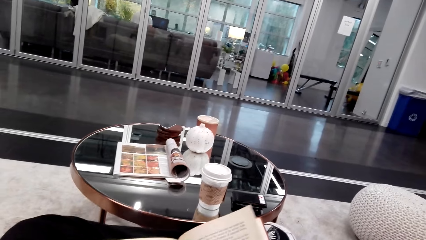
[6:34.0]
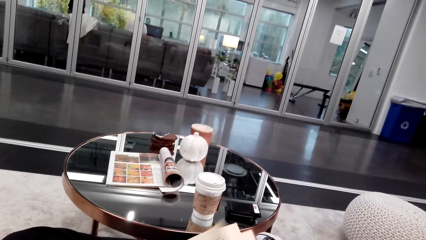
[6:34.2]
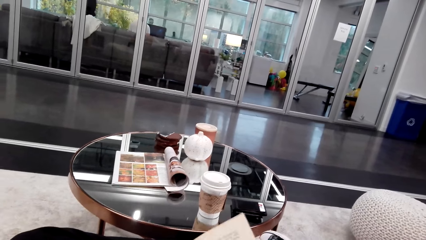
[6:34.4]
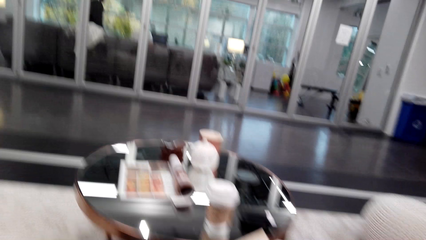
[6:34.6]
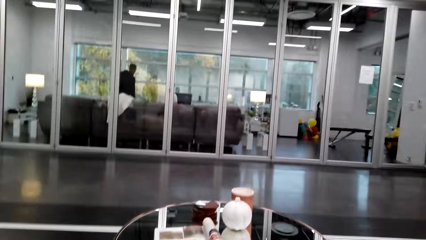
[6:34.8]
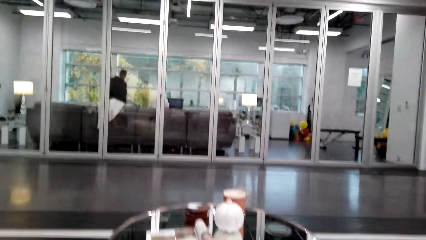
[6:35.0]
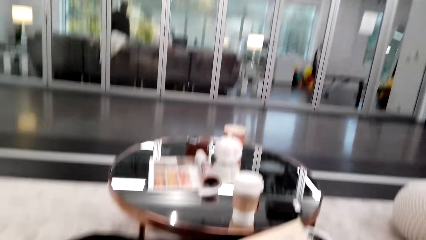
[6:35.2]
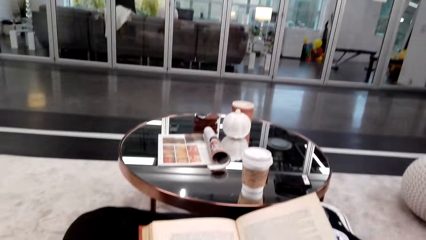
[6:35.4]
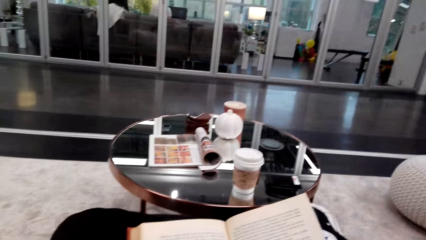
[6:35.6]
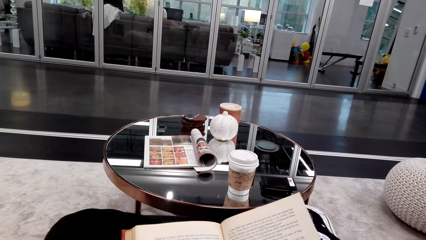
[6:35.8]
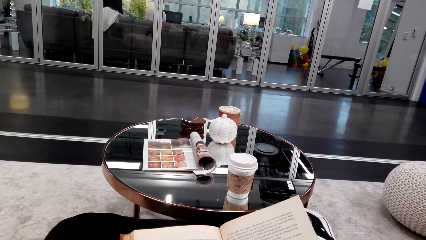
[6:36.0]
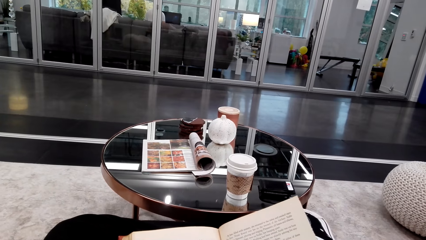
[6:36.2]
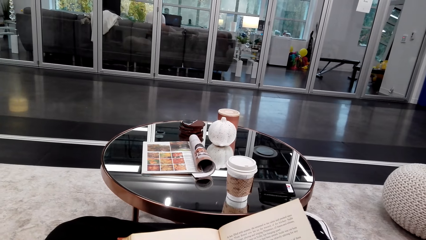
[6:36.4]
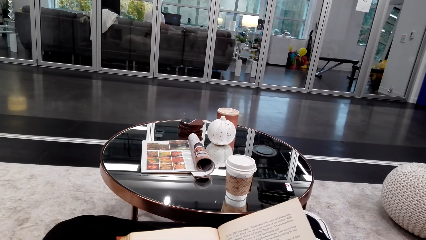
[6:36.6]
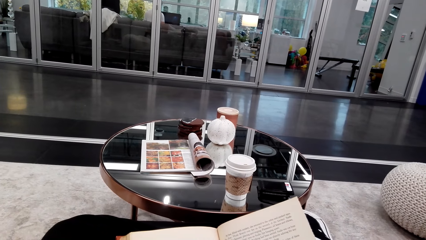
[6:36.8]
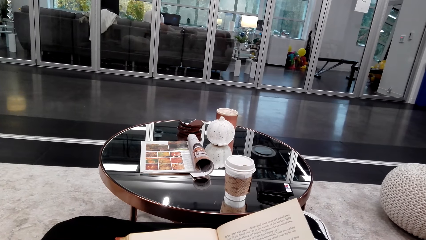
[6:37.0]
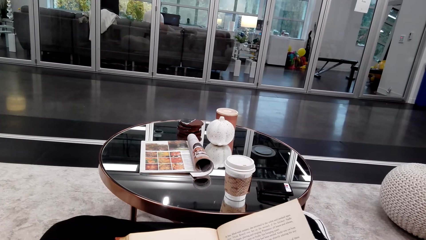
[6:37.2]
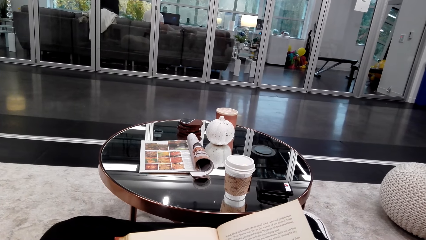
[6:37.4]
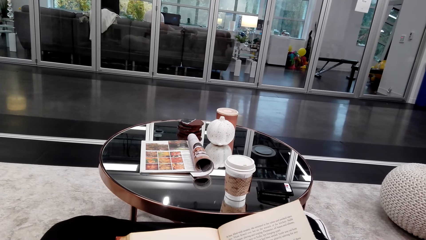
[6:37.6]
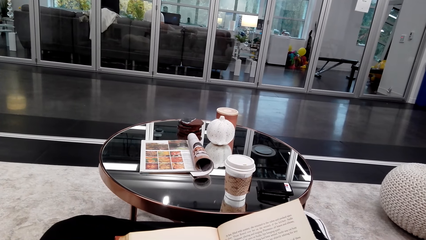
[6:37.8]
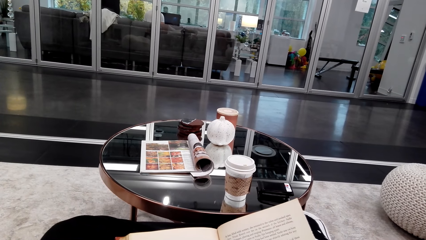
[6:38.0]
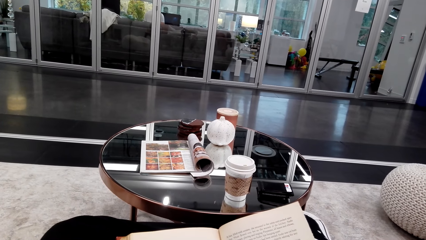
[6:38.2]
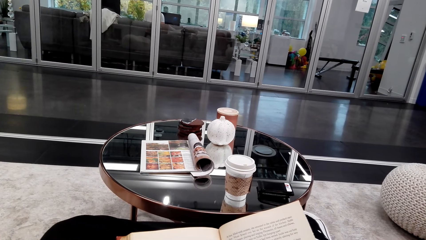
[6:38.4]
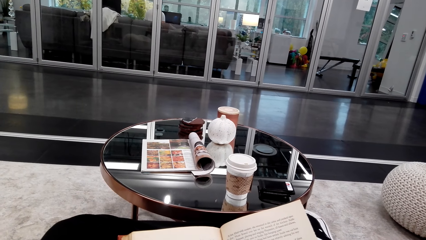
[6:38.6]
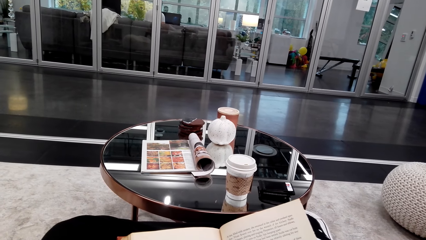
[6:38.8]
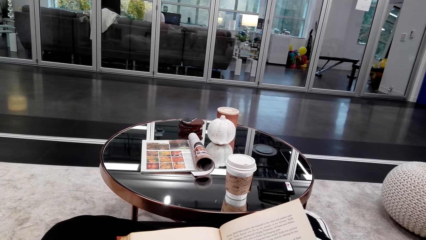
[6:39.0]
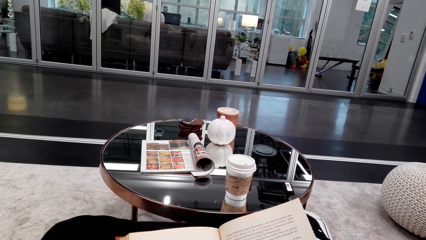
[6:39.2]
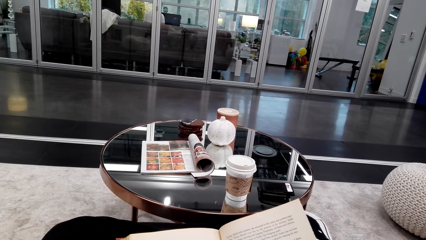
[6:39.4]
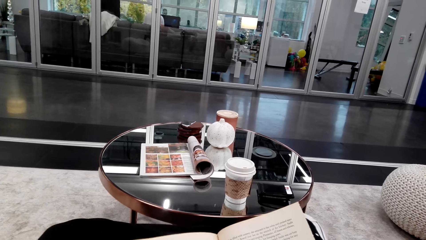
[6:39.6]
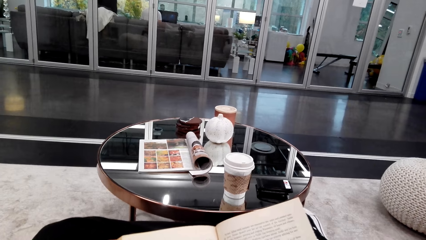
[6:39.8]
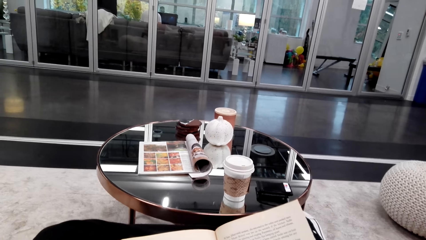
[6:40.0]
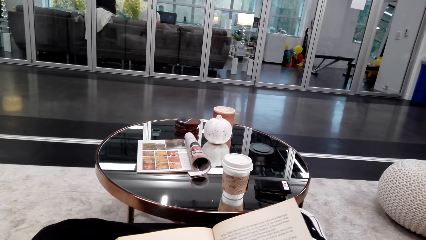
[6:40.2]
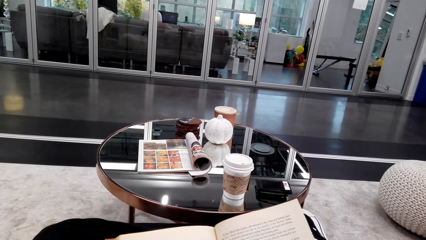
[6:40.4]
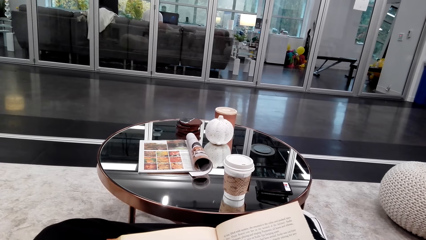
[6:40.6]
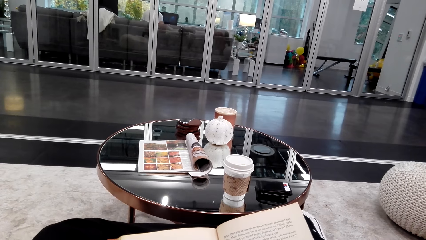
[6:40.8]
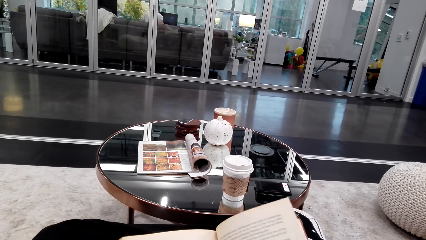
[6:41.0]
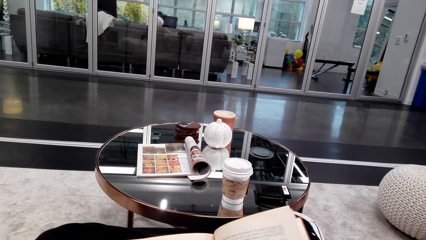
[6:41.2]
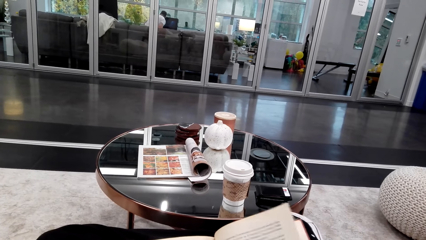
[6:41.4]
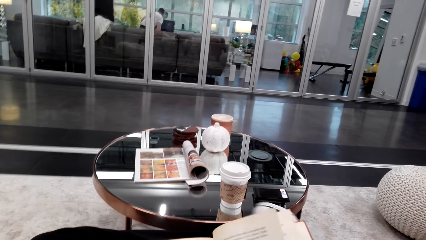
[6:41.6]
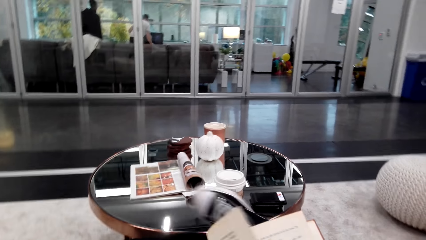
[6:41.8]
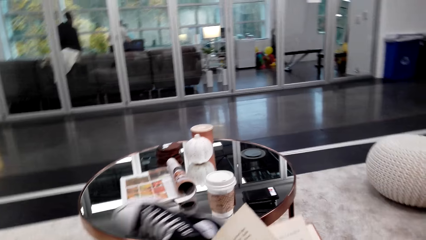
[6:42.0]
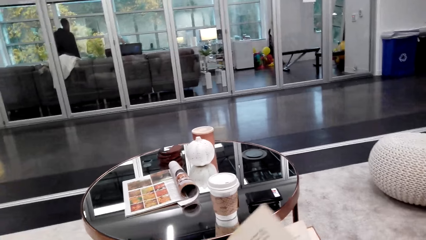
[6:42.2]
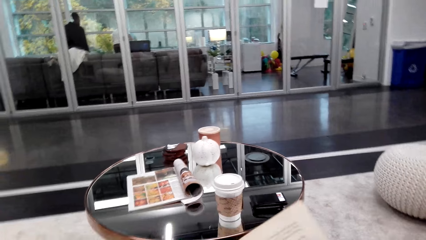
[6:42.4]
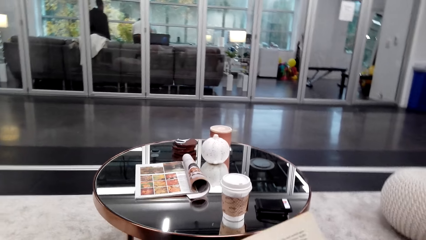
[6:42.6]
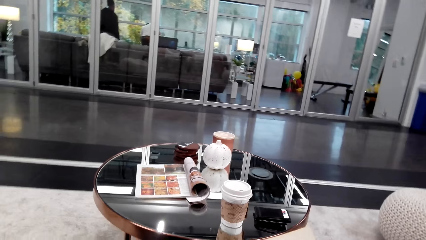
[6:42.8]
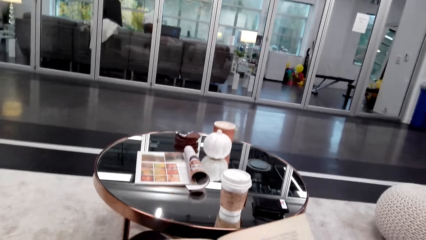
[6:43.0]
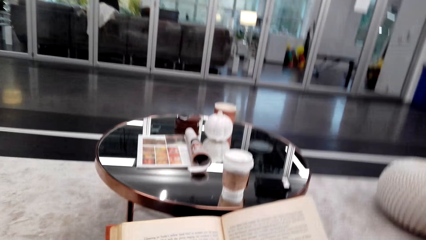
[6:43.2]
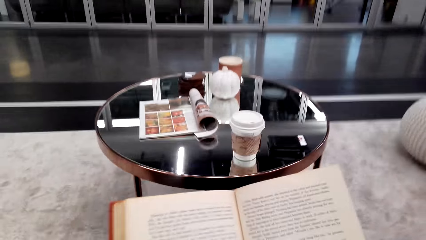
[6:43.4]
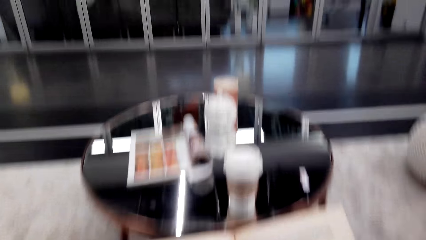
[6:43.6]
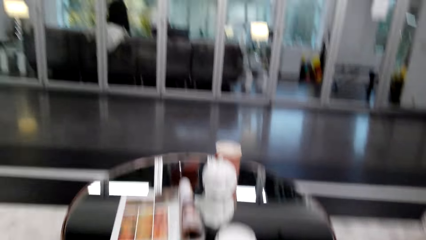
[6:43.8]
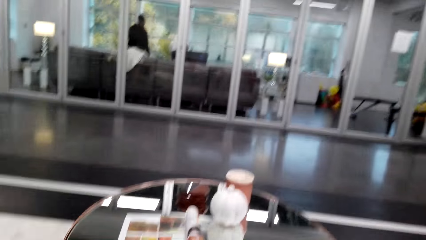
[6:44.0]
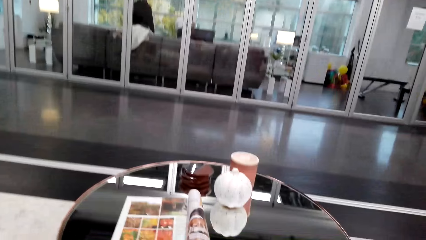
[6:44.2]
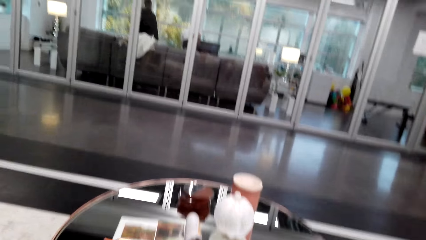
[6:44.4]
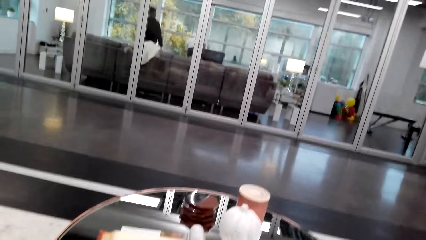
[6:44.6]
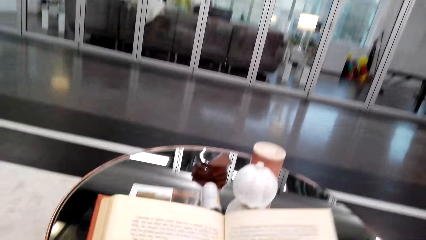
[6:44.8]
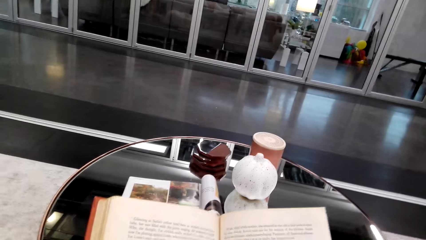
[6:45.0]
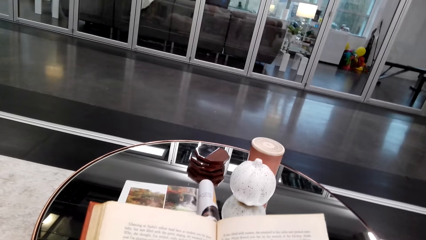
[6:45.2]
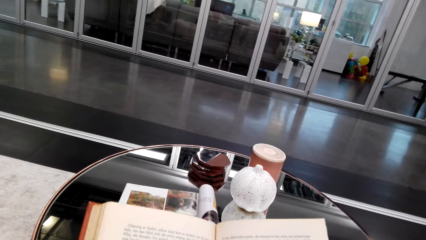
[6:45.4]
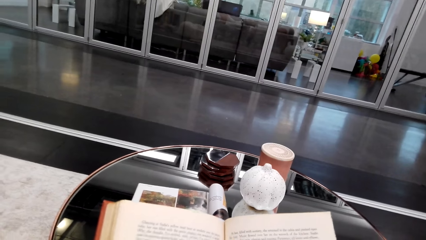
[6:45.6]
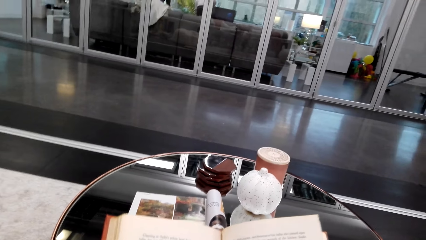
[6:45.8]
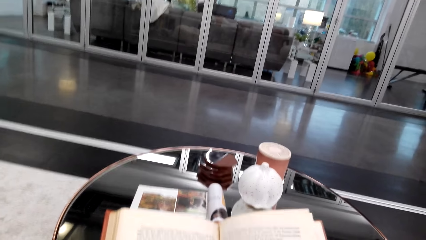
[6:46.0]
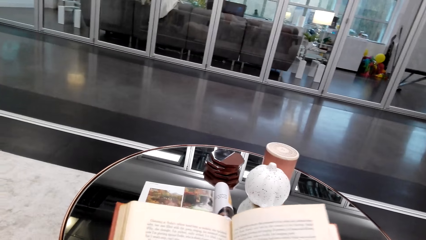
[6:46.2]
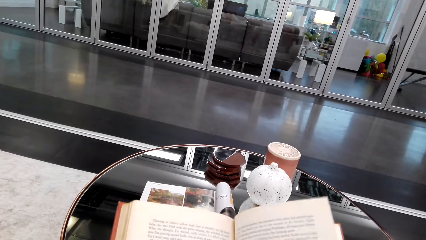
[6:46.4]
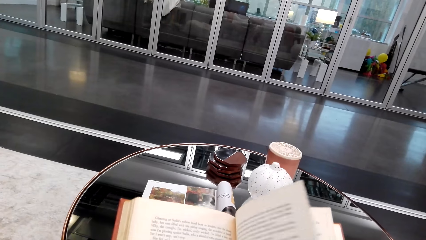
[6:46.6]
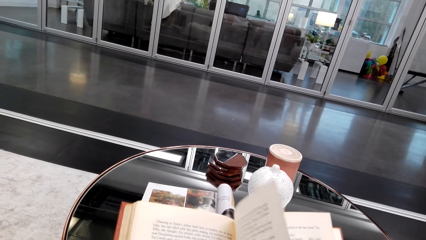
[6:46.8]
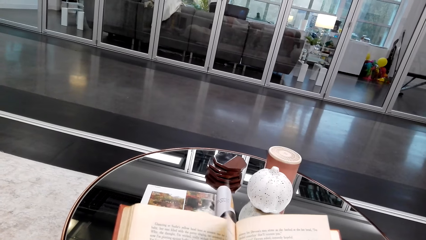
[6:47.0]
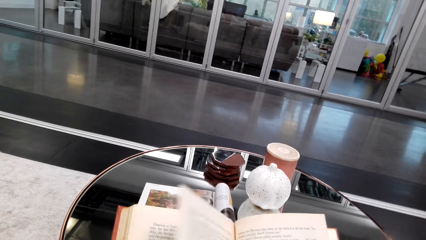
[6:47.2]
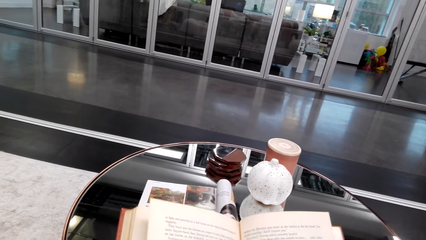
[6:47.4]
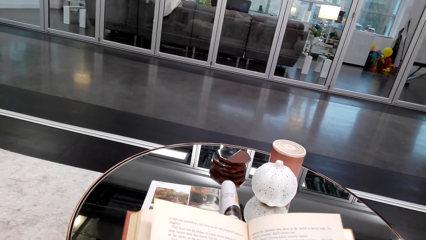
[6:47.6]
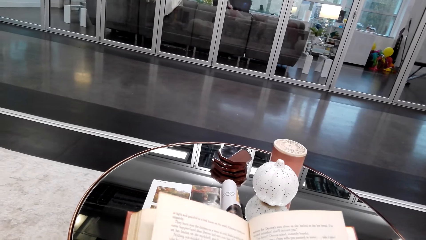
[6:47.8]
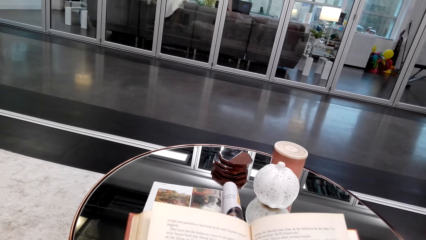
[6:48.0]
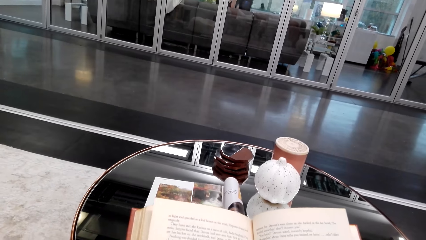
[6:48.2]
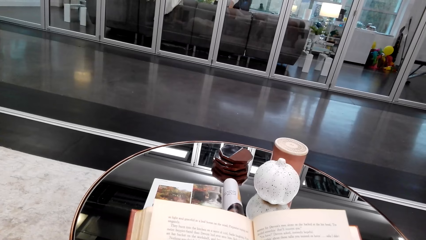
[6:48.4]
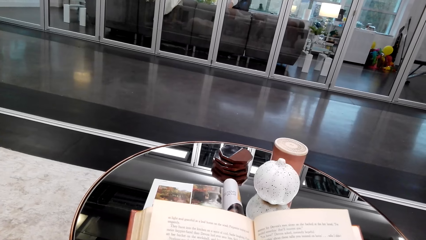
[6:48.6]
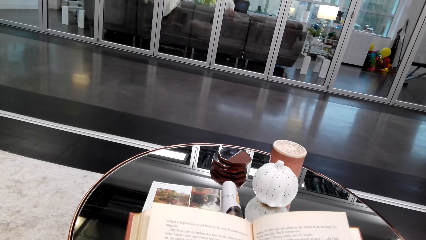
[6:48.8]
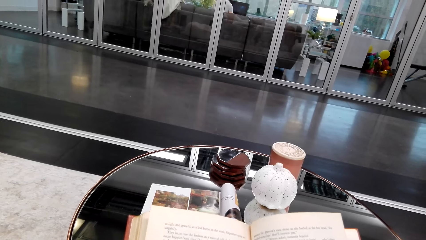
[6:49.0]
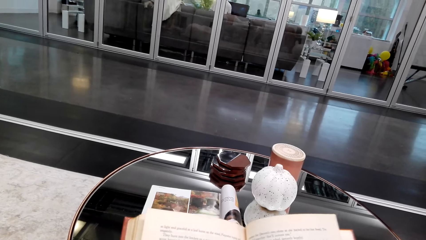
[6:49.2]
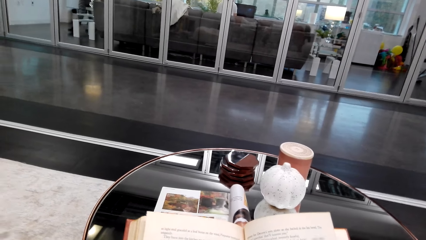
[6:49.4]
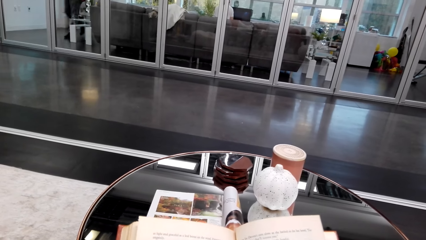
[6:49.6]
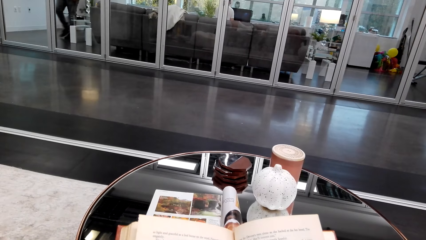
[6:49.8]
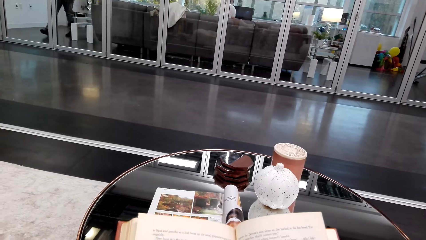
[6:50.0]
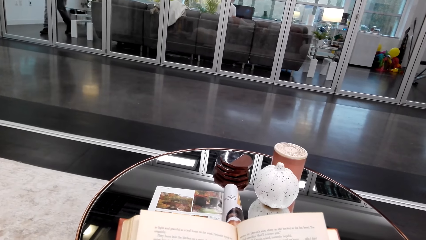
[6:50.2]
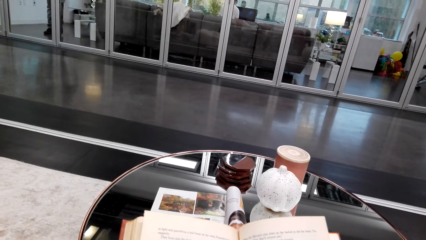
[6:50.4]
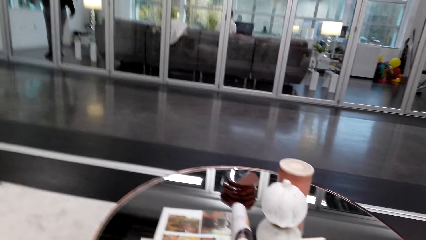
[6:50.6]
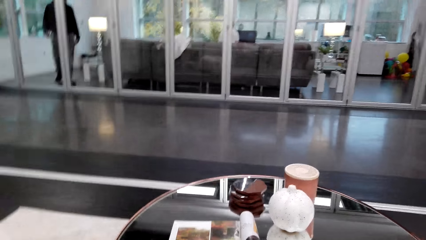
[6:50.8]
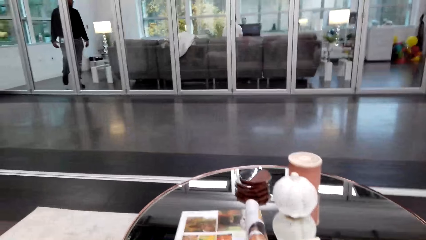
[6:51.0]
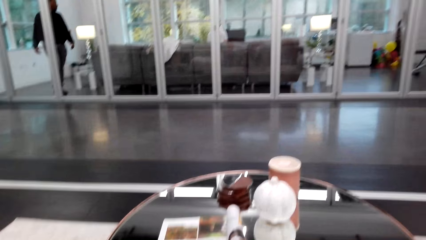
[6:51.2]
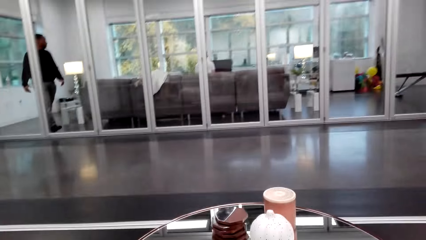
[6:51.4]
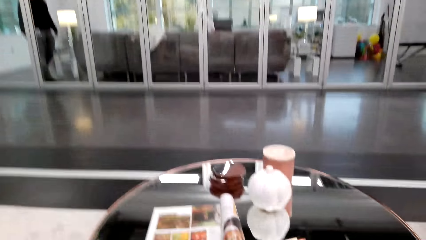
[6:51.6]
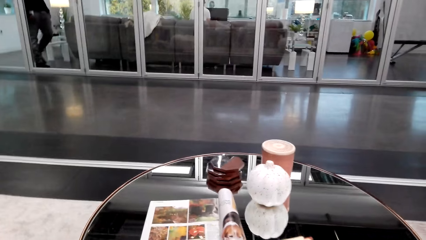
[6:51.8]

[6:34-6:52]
The camera wearer reads the book. They turn the other page of the book. They flip a page on the book. They read the book.
